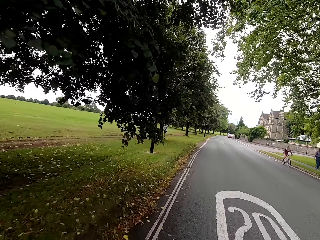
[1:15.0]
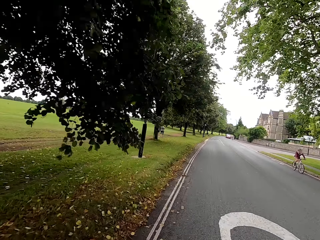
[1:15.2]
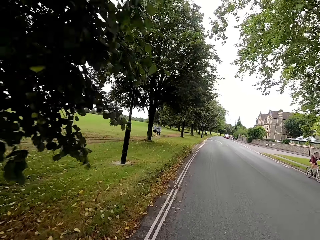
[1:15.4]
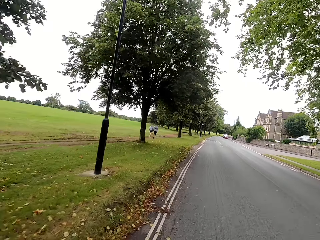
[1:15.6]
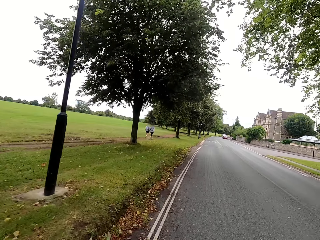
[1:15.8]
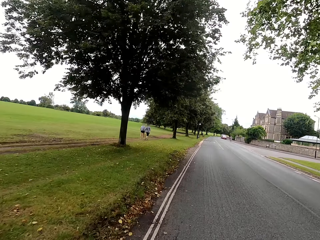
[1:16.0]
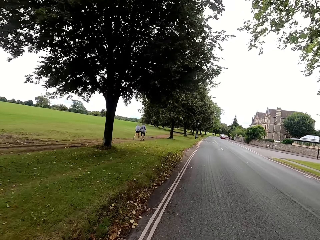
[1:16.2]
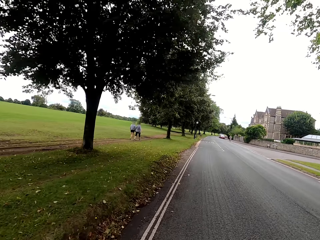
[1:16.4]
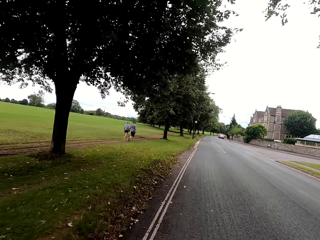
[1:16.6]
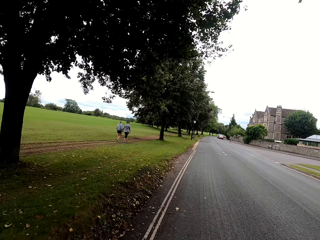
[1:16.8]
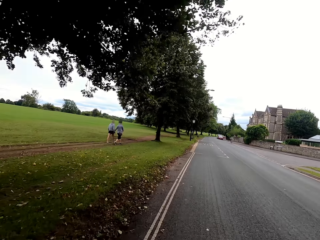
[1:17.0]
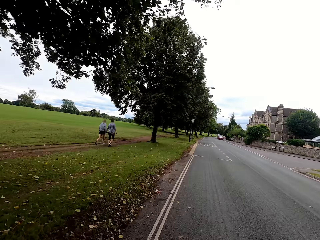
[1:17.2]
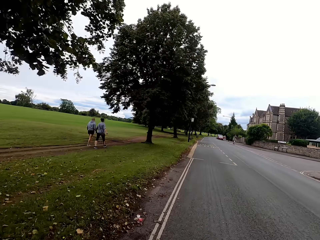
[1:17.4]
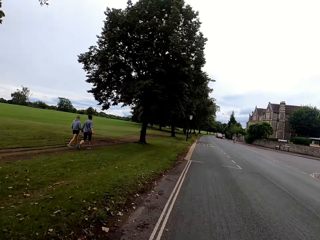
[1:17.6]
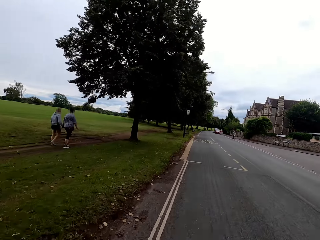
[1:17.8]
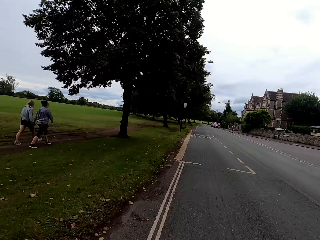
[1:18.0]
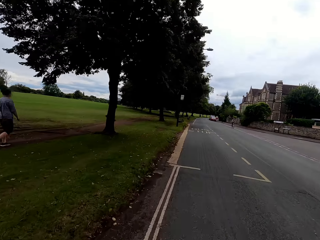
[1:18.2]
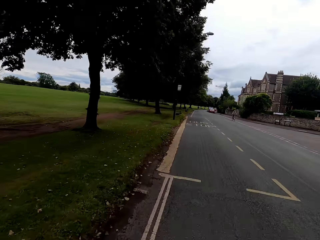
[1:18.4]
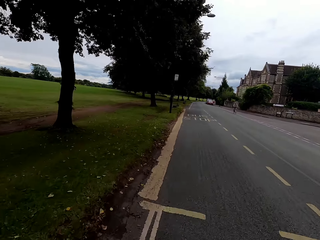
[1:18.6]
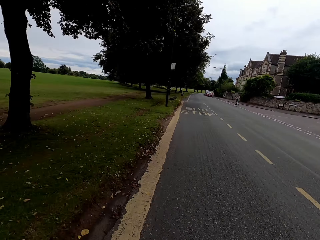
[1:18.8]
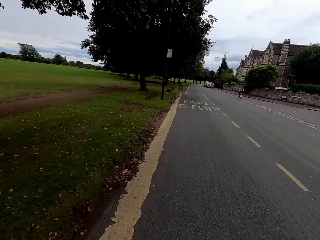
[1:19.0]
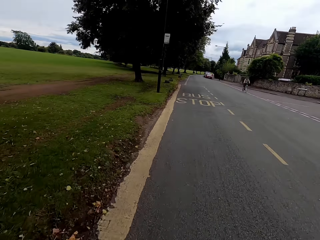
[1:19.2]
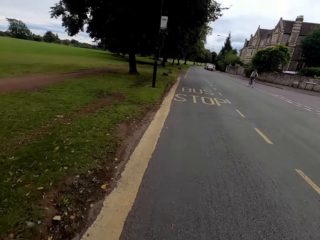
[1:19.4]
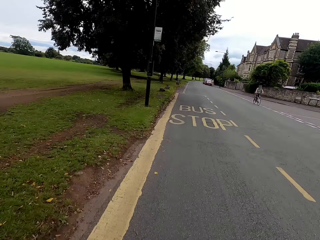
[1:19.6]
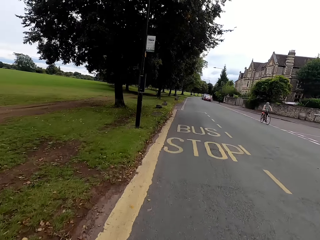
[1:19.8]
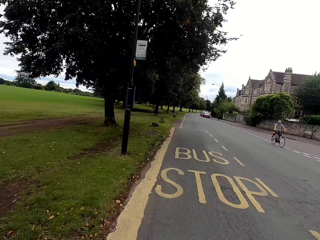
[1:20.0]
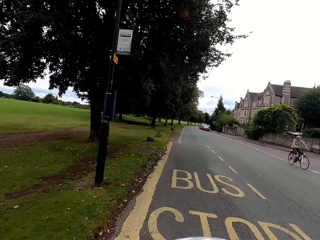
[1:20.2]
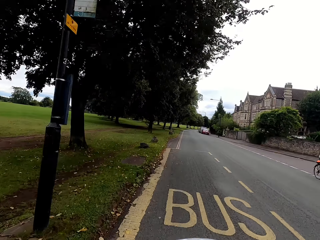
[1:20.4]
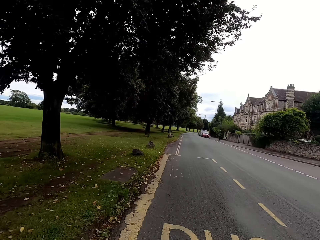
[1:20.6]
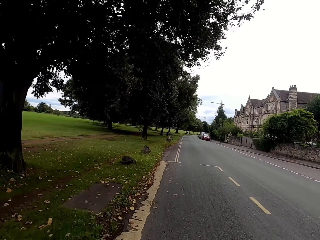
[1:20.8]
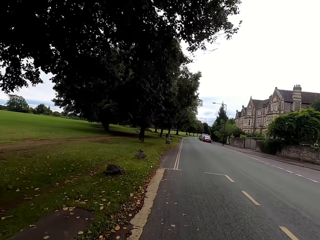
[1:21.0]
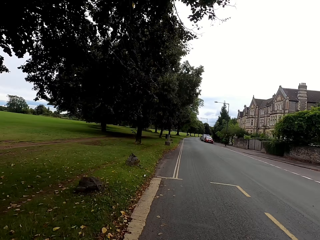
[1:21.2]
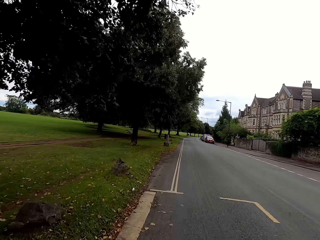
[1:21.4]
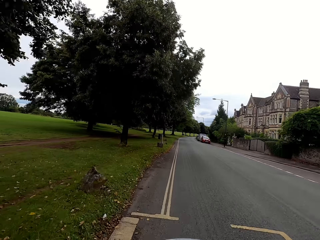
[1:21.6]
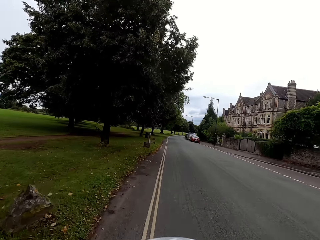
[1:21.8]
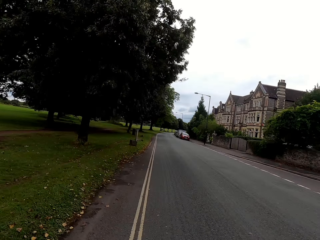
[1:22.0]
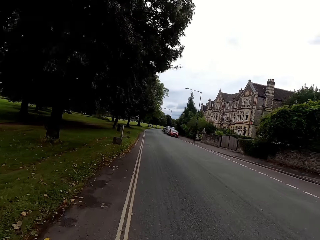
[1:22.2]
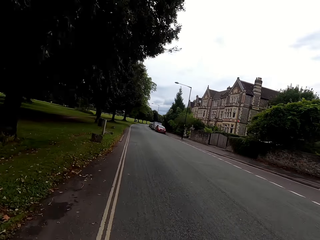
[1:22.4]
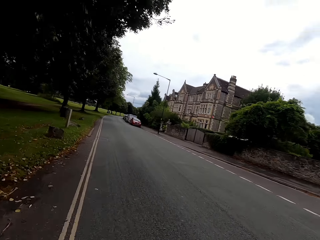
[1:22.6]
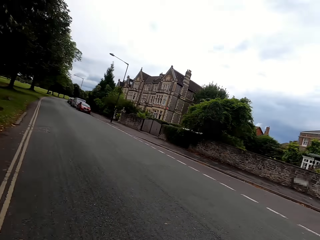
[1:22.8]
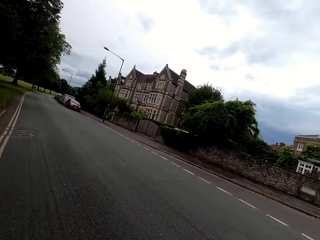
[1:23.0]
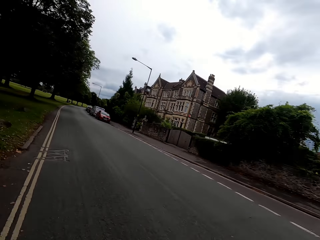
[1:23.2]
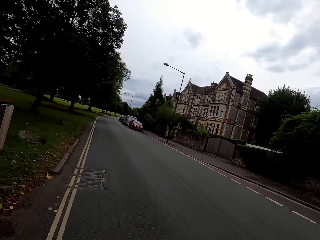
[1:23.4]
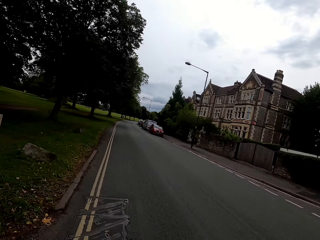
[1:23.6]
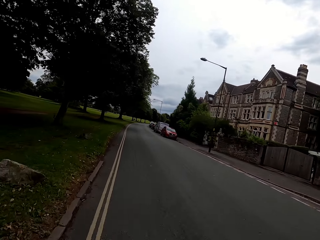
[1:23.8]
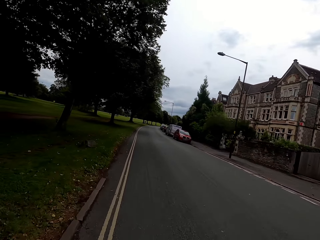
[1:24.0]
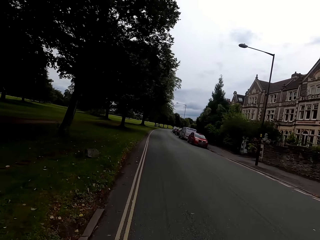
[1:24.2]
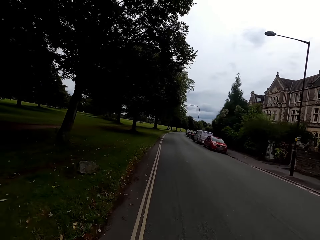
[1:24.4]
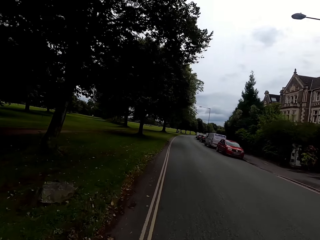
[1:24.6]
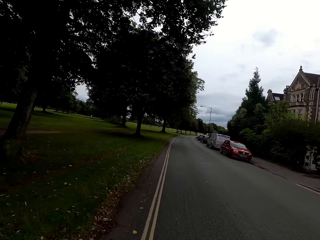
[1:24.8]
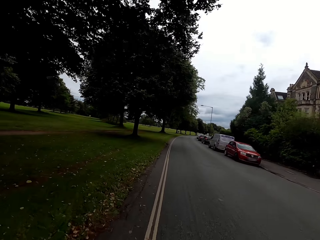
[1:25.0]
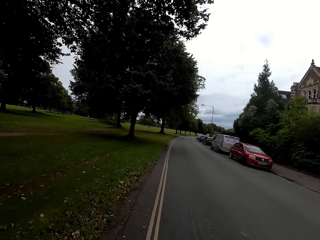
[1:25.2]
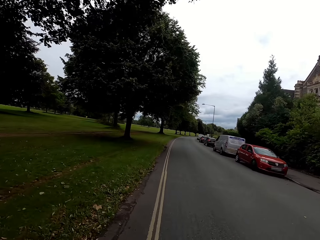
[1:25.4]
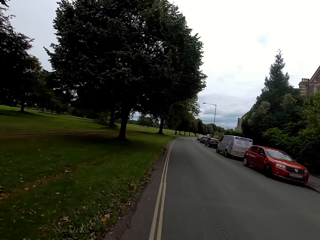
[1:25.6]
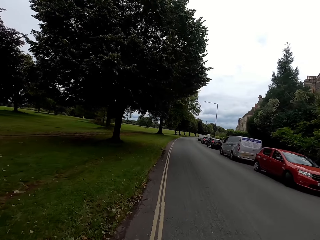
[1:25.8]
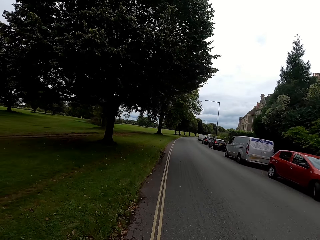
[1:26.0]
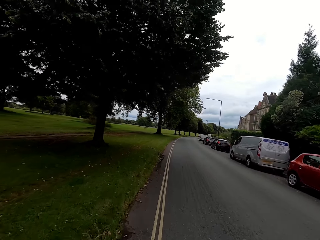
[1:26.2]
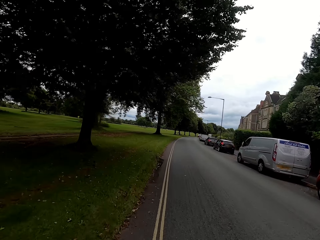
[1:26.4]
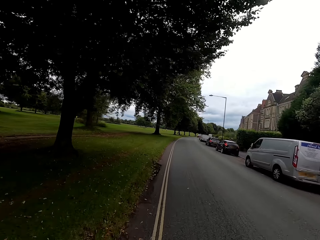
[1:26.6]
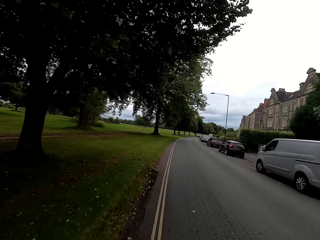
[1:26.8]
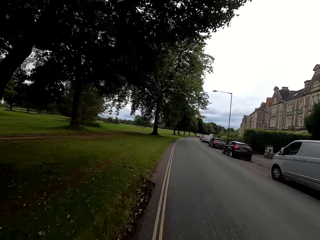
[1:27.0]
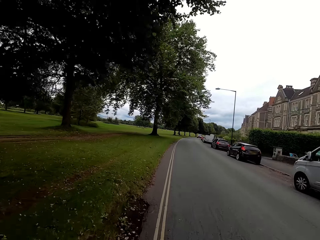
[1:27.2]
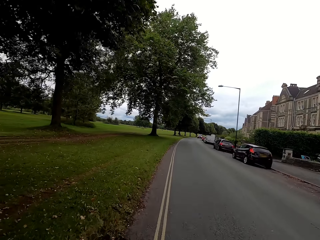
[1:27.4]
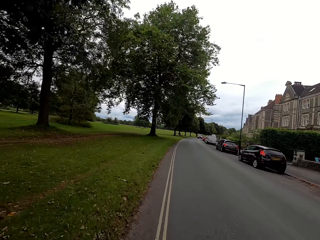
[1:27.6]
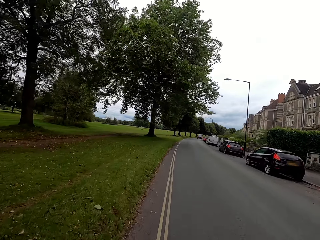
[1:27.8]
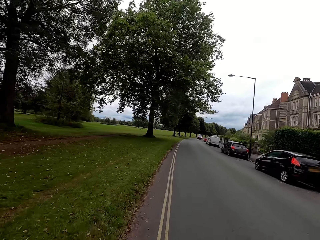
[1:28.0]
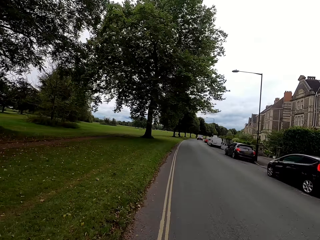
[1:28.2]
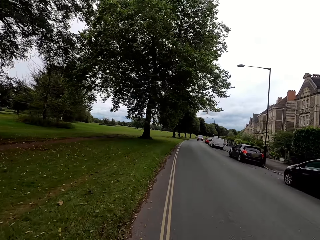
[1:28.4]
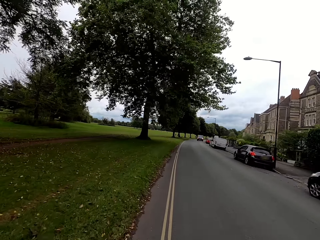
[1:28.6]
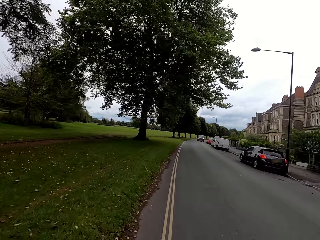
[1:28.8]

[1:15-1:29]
The camera wearer looks around the road. They ride a bicycle.

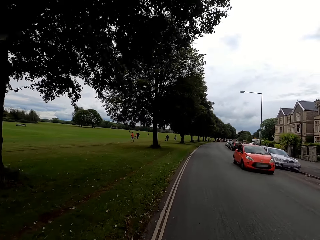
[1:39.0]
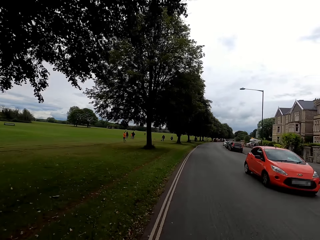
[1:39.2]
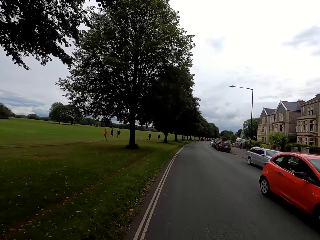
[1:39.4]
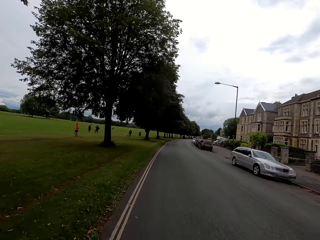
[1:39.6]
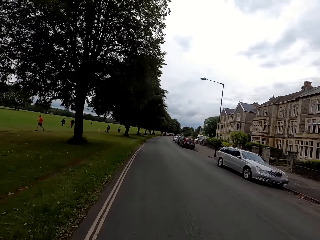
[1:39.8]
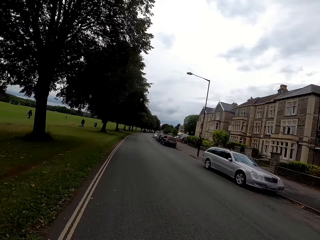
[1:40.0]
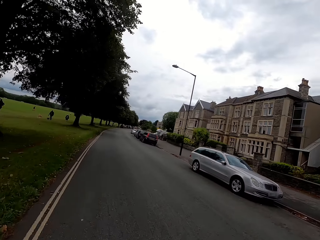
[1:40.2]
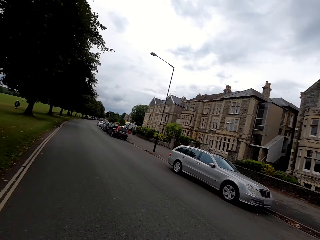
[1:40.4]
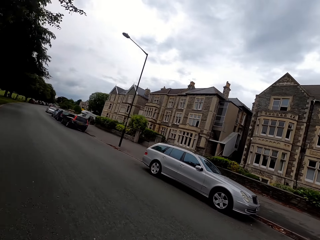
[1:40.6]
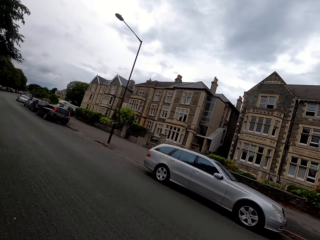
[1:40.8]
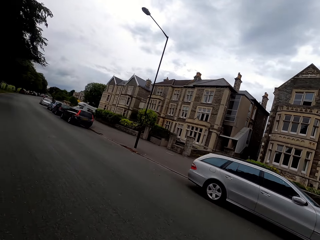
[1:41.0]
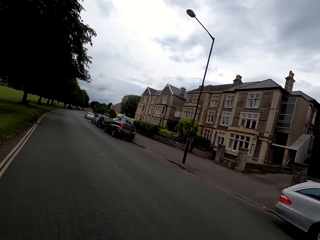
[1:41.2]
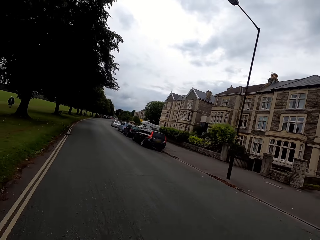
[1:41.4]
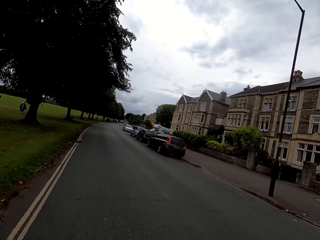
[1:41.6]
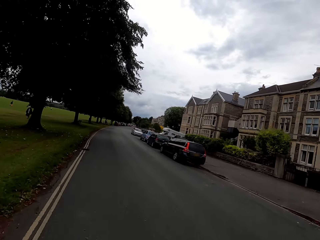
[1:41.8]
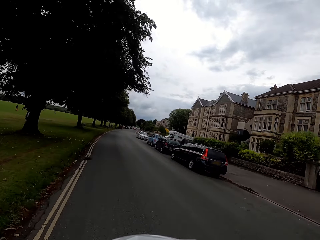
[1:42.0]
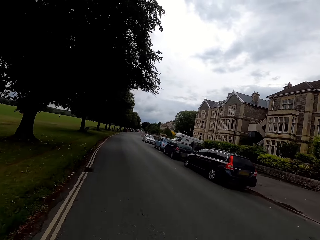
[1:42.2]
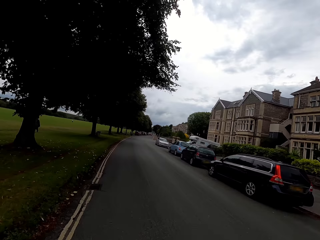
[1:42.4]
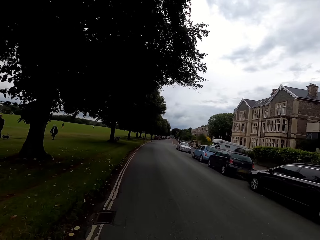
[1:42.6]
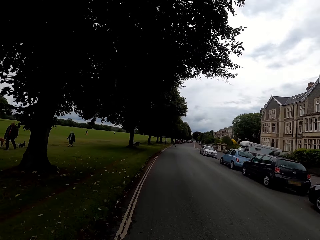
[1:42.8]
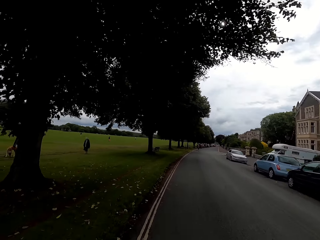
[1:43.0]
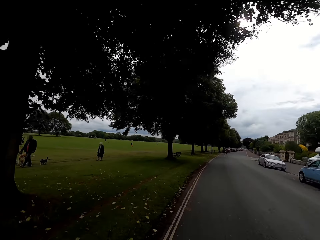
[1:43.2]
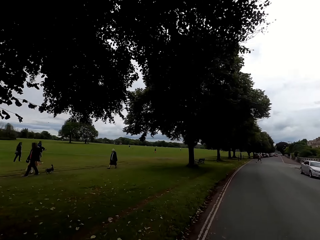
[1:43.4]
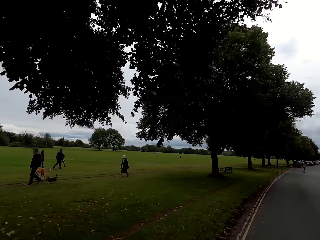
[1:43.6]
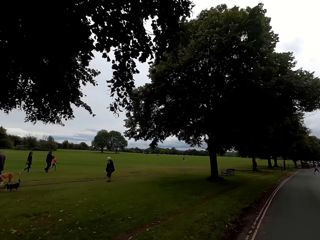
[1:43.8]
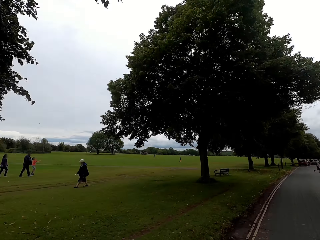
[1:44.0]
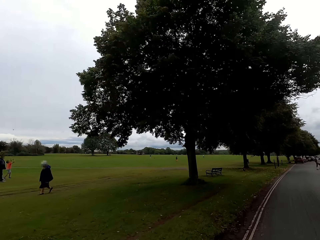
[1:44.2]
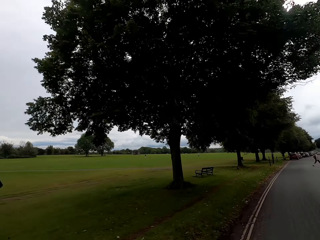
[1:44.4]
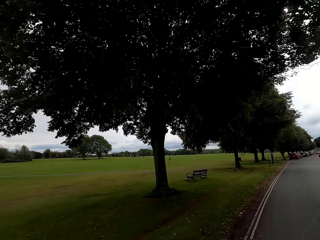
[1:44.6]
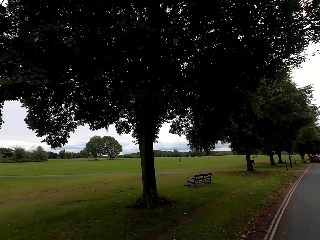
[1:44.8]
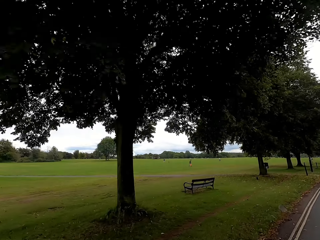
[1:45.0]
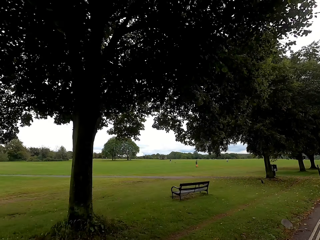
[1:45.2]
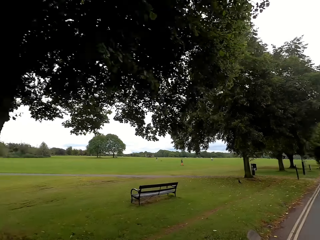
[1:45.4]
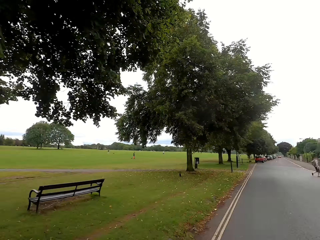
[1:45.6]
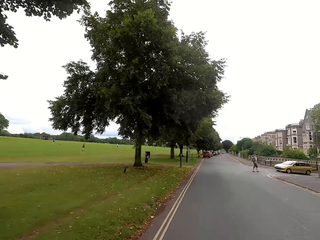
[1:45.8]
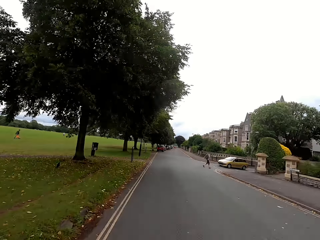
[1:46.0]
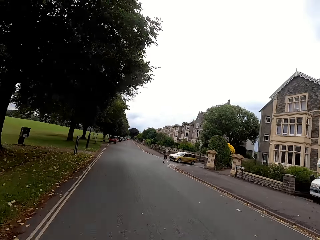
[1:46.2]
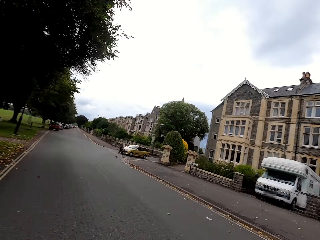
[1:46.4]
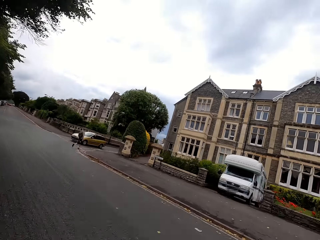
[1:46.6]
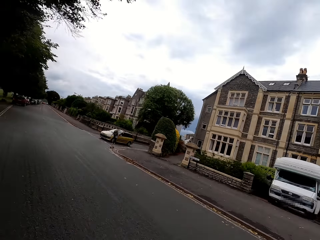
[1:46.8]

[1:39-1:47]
The camera wearer rides a bike on the road. They look around. They ride the bike on the road. They look around on the field.
